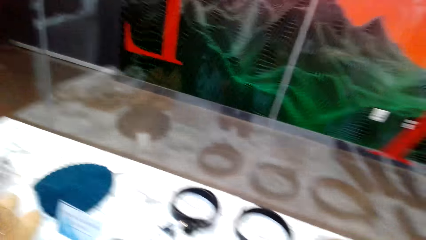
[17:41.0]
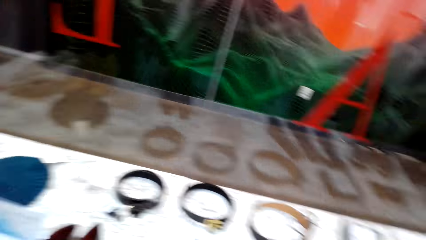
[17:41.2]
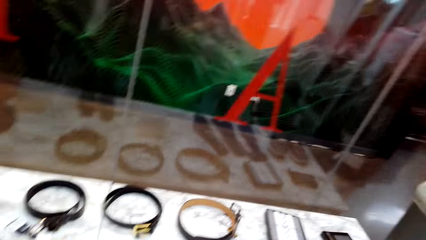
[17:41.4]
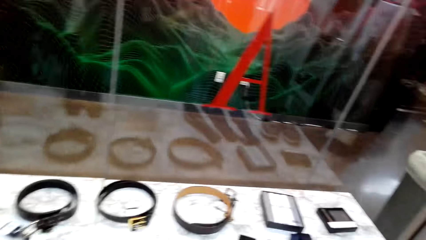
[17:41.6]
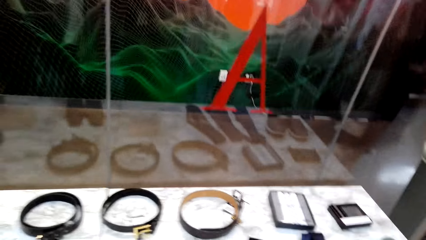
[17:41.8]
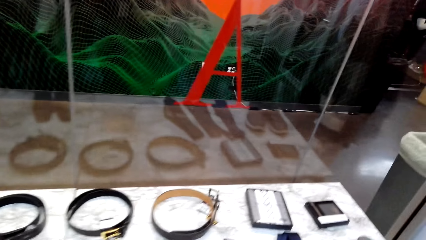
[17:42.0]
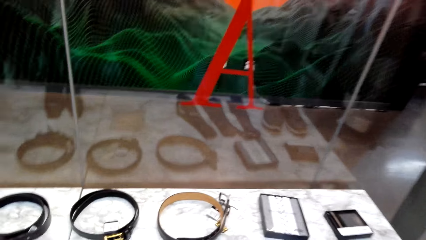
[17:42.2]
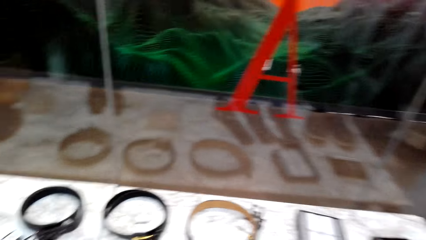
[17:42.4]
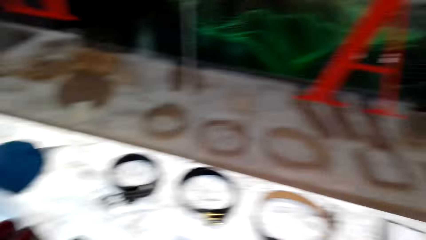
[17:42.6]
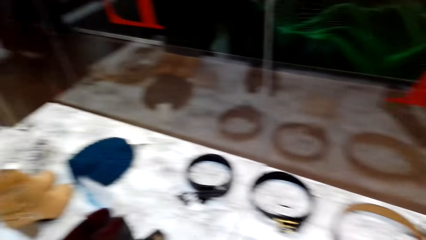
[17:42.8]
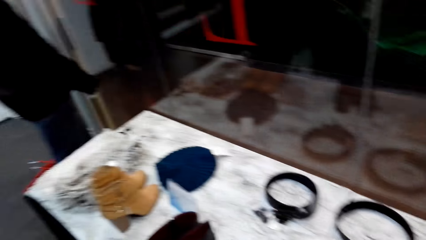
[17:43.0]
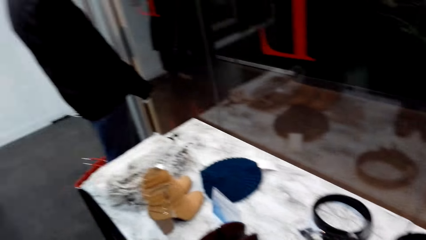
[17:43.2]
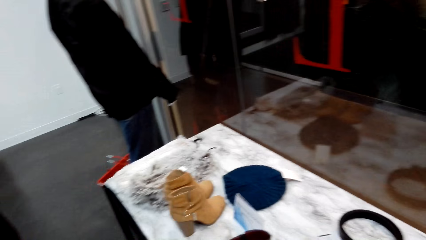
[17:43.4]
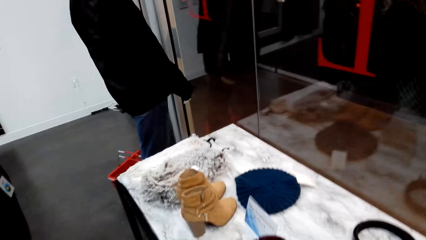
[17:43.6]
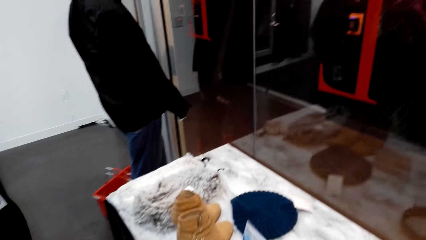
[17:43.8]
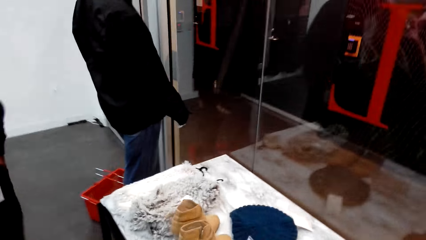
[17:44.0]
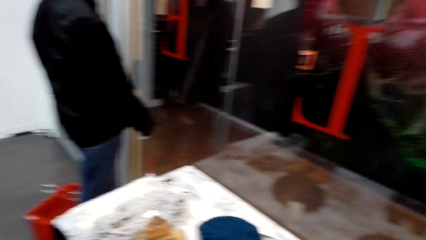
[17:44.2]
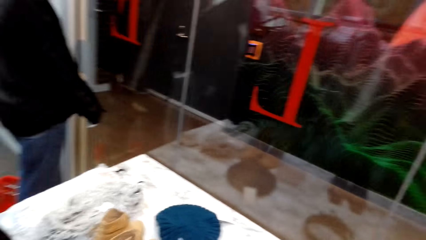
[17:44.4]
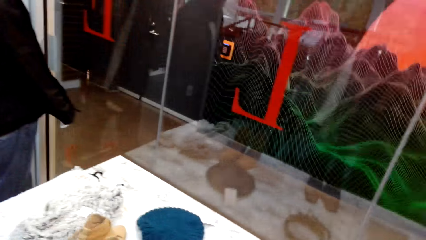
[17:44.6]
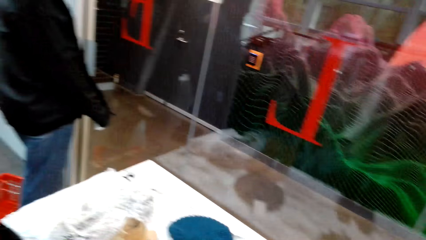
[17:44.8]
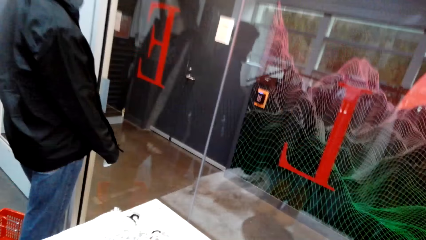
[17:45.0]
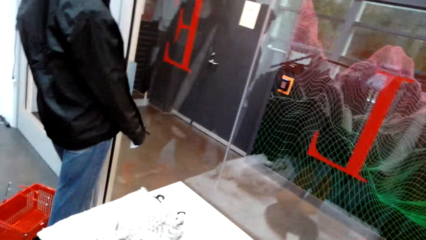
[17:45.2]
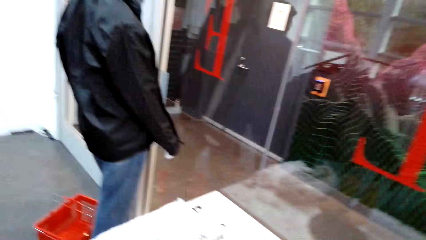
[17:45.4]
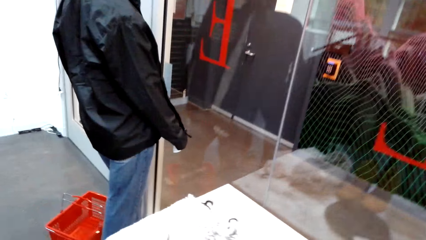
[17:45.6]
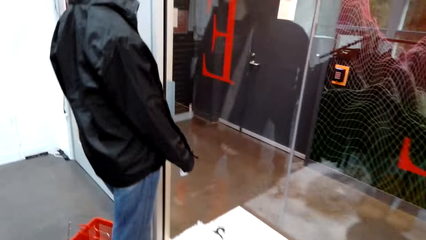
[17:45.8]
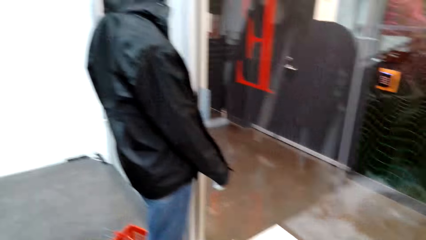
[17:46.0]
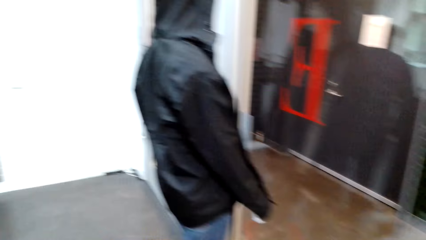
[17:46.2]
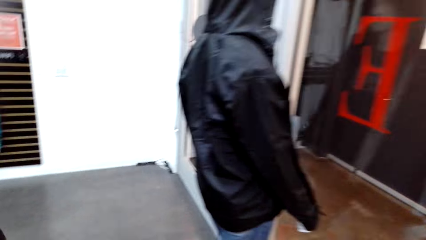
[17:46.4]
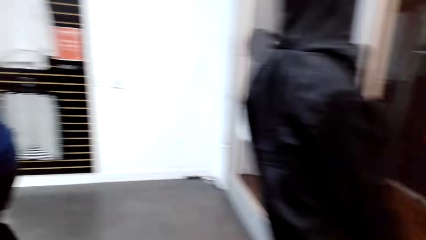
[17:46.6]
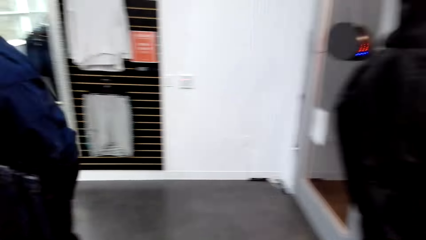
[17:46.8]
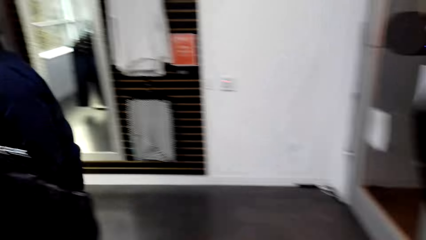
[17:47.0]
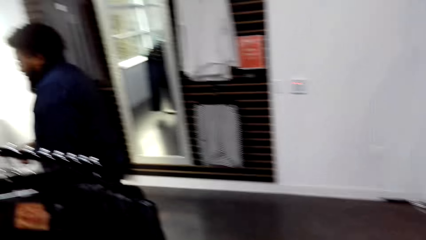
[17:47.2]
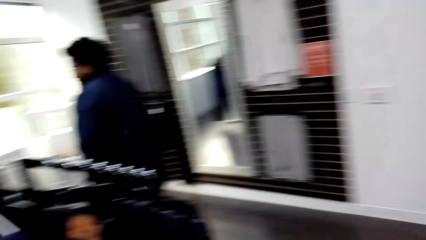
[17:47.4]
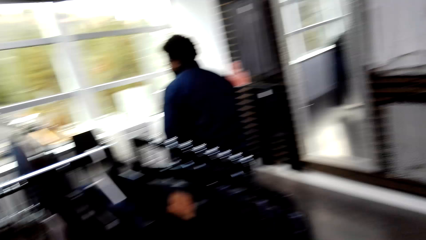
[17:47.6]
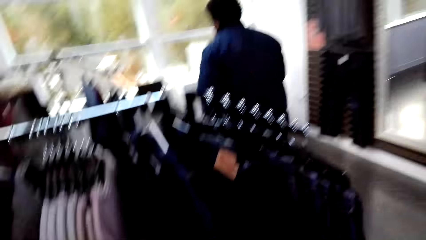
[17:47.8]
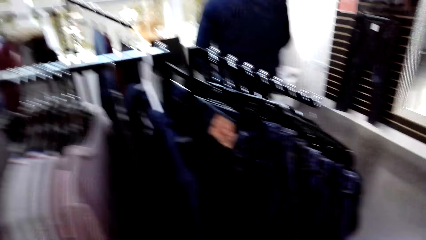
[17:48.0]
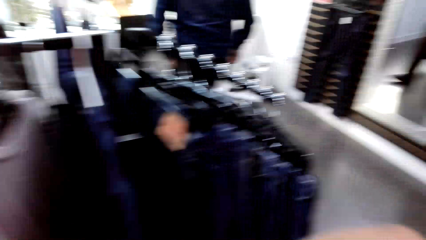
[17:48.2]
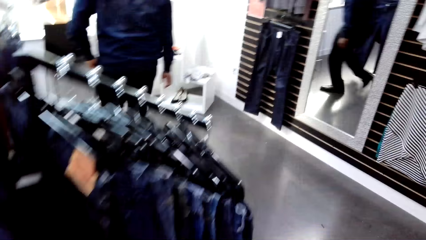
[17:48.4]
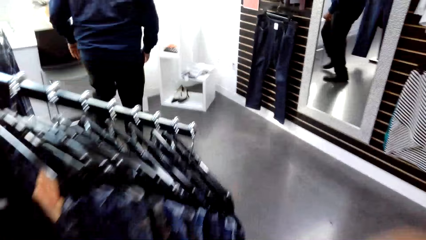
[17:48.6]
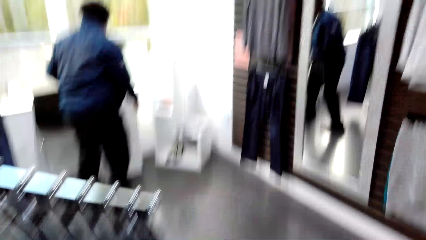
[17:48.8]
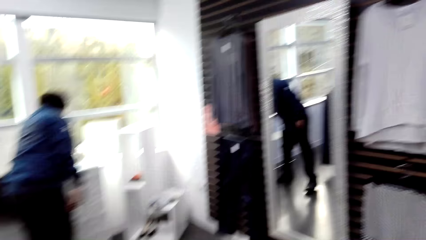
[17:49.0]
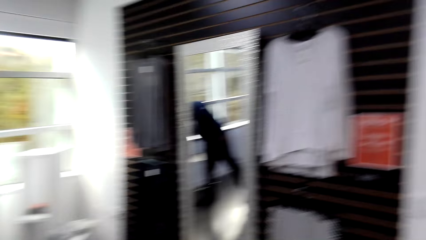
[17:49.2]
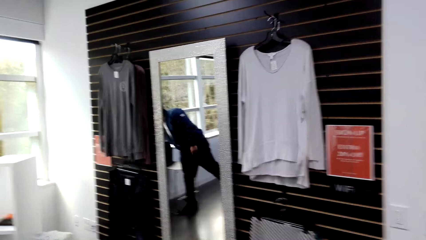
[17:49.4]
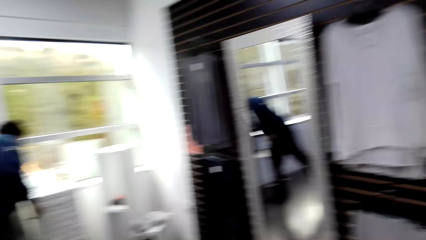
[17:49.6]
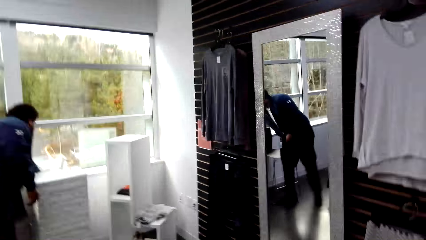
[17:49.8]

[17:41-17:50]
The camera wearer looks around. They dialogue with a cashier. They walk around. The cashier dialogues with the camera wearer and walks around. The camera wearer dialogues with the cashier.

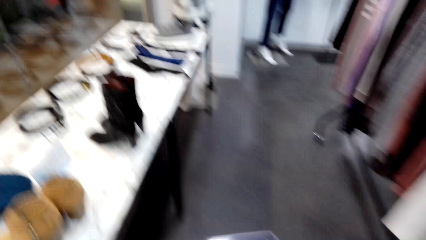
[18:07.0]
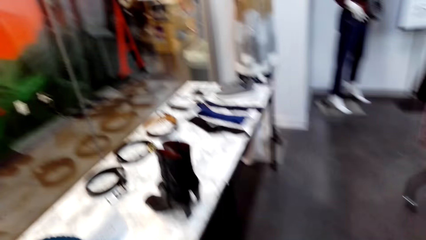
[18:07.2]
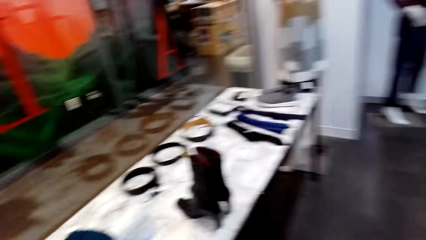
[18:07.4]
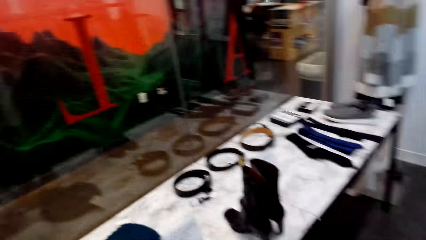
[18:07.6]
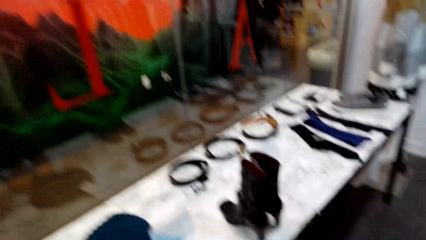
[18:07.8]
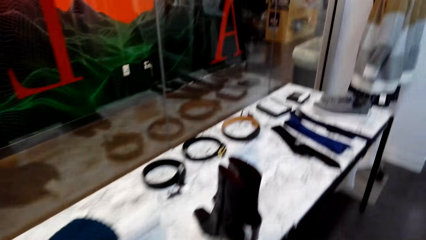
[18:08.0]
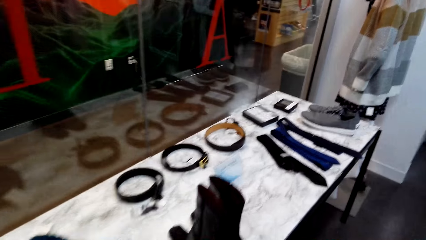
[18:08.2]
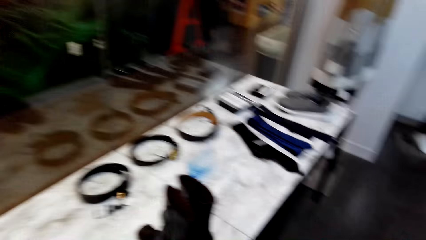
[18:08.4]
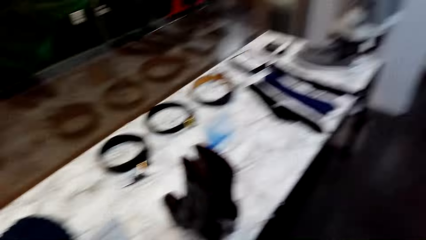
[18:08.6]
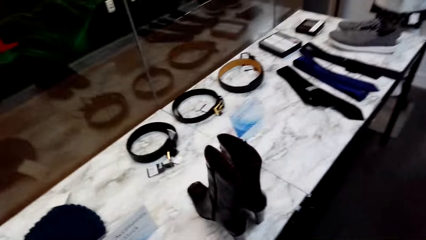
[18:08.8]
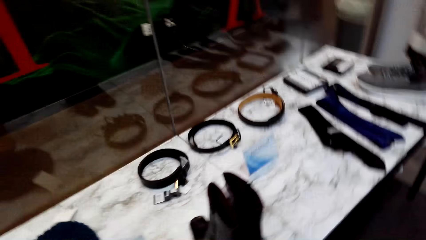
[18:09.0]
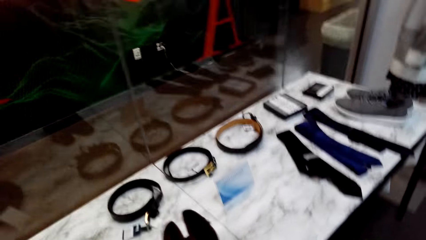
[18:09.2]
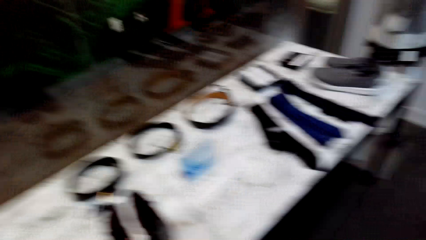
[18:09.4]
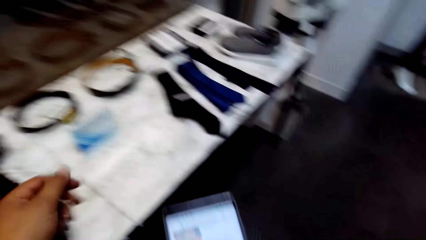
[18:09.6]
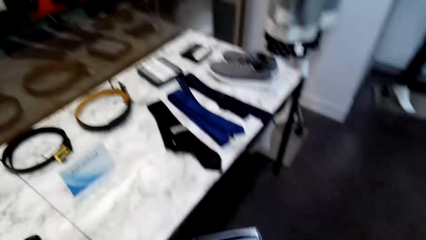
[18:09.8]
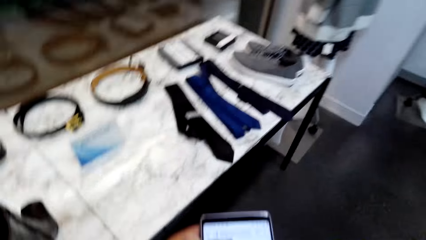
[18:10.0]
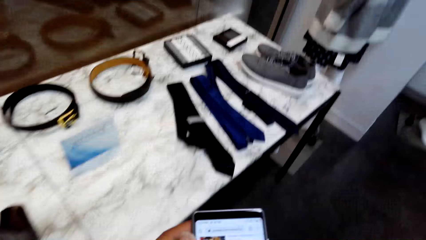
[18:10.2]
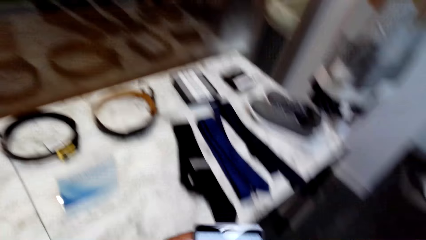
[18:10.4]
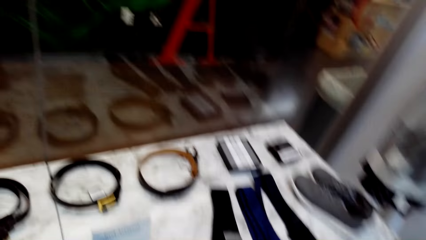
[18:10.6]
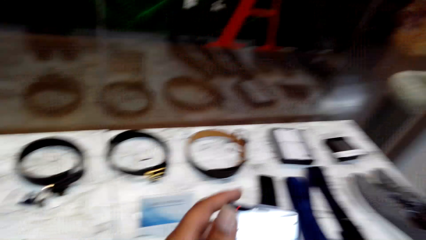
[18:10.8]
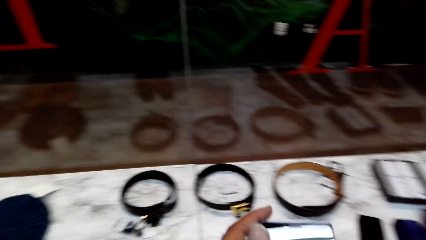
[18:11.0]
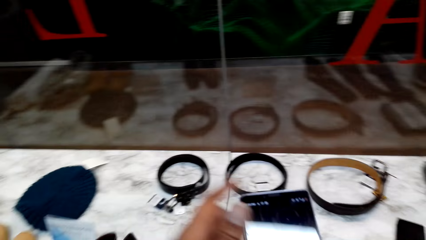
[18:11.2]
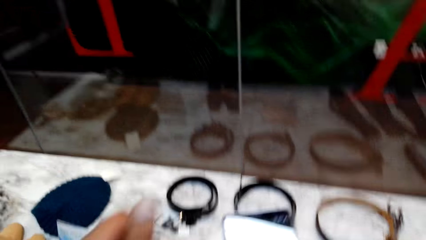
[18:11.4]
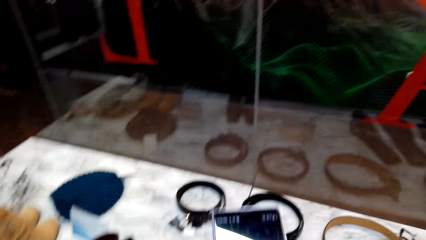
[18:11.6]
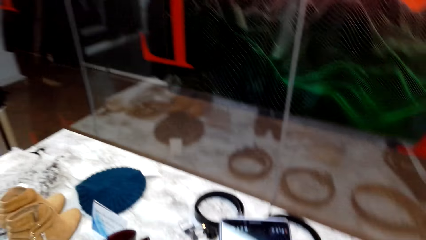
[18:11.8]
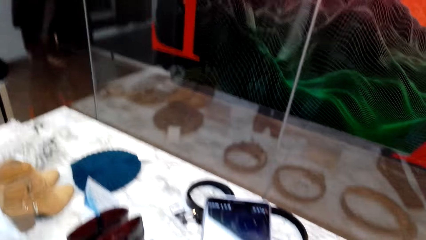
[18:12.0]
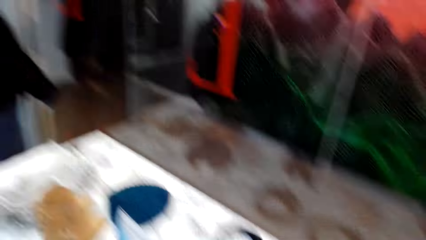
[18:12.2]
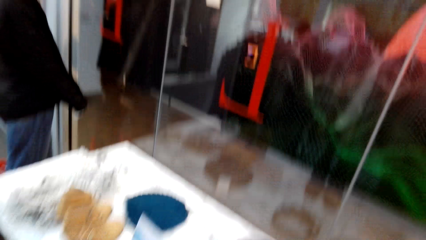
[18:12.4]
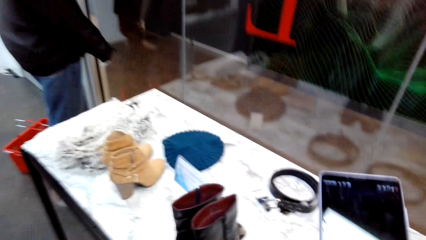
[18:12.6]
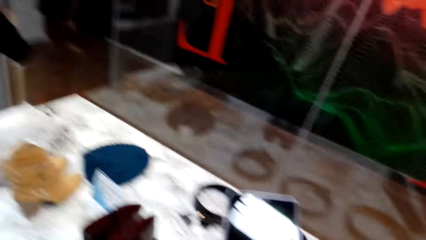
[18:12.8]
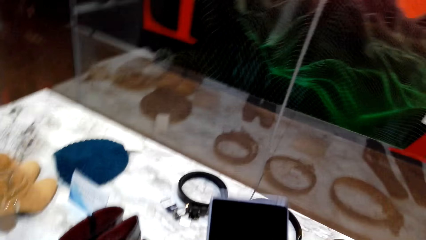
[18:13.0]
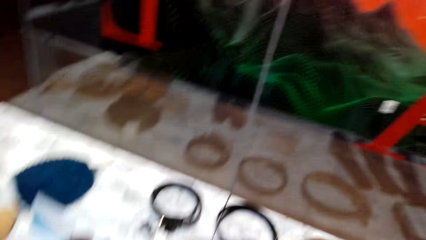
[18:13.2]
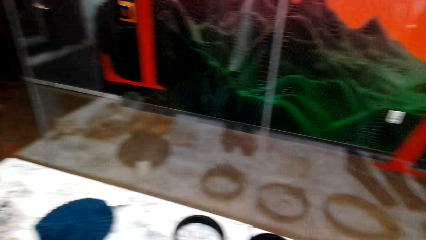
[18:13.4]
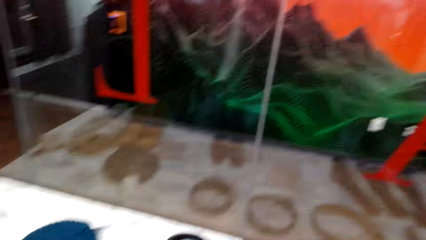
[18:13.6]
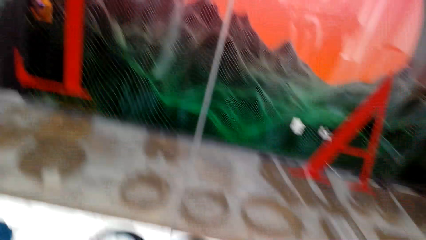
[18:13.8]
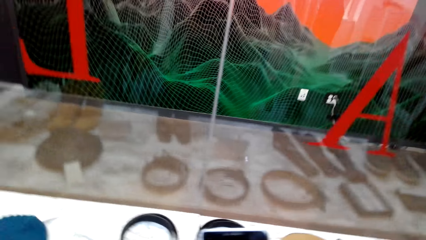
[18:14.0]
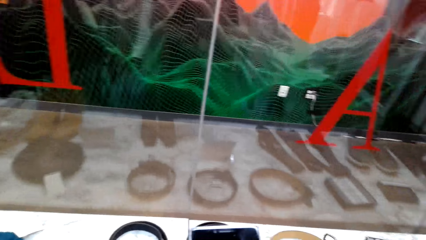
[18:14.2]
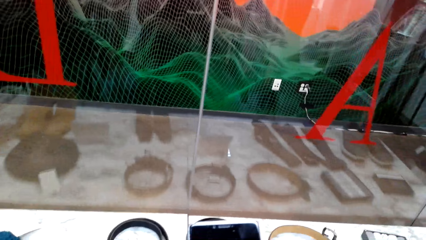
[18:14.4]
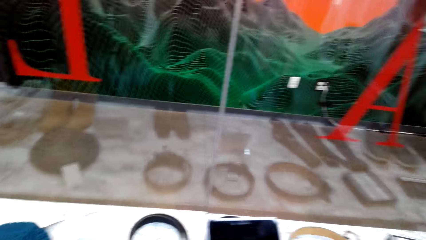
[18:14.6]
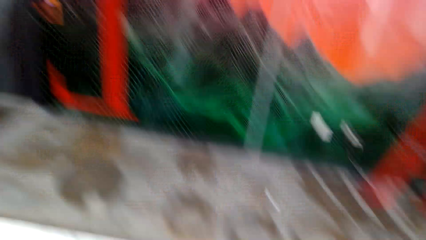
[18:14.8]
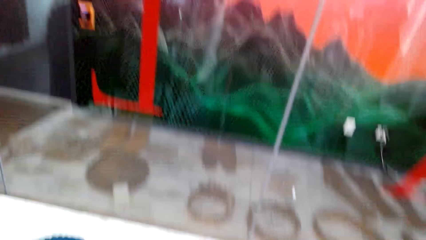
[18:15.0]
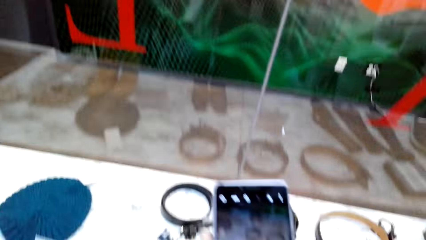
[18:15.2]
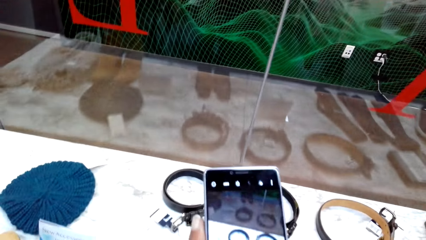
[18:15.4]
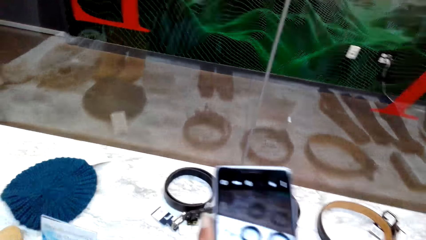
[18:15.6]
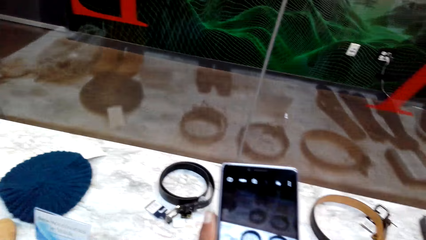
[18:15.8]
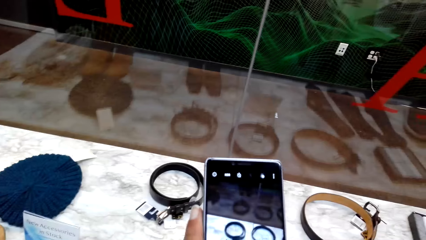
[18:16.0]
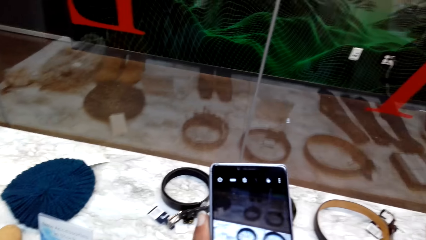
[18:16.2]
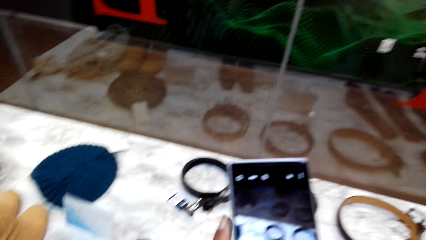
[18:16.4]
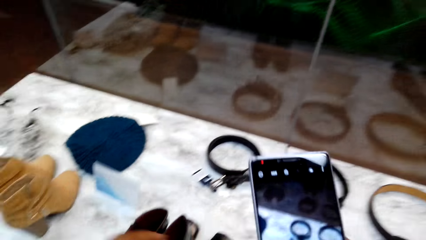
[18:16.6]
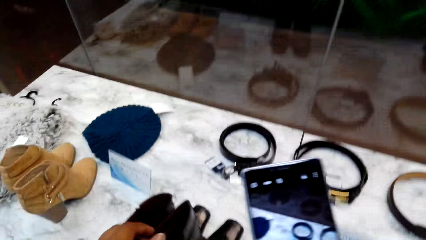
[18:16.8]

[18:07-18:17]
The camera wearer walks in the clothing store. They look around, talk, and hold a phone. They look around and stare at the phone.
